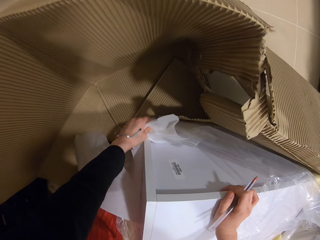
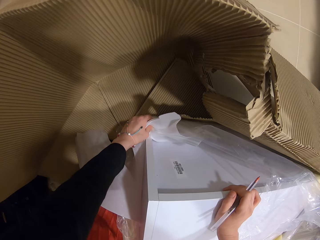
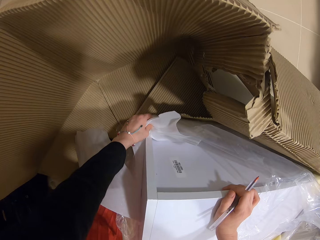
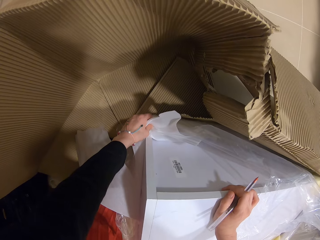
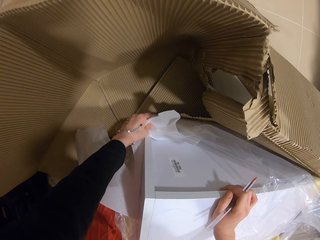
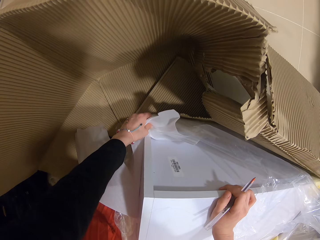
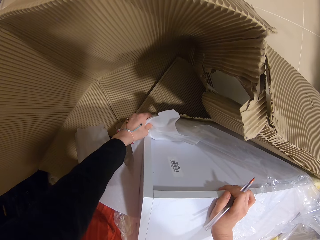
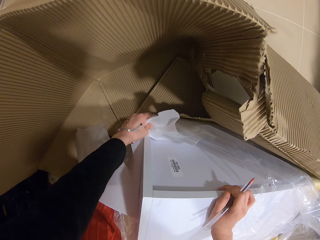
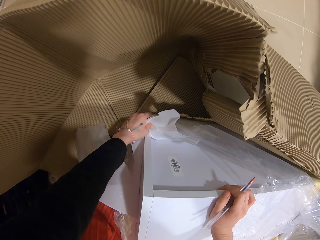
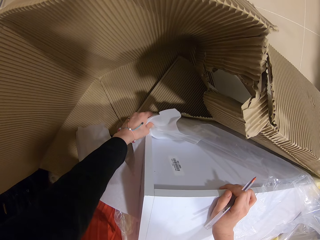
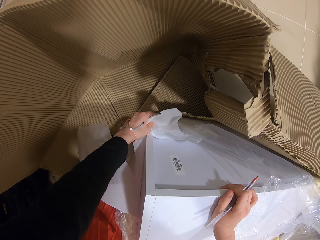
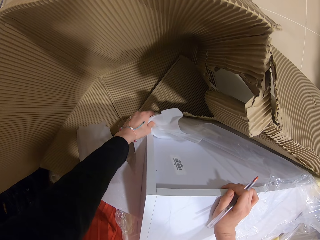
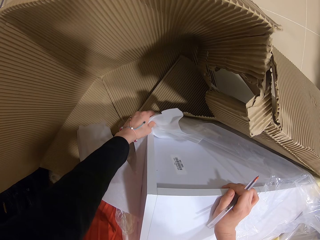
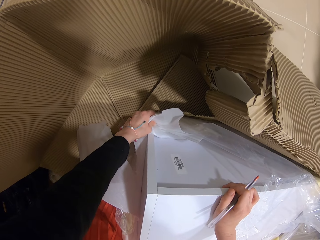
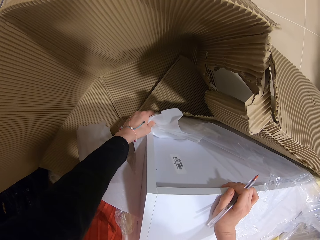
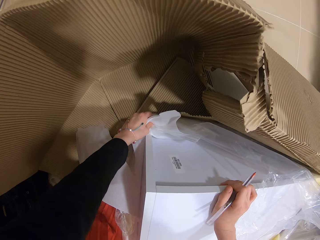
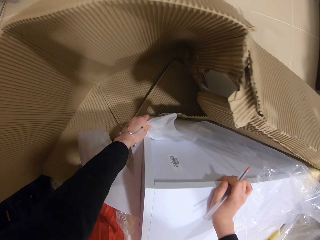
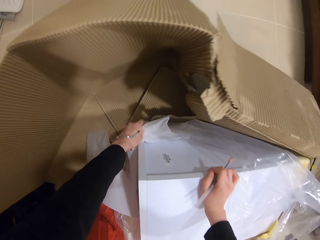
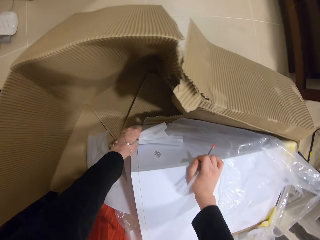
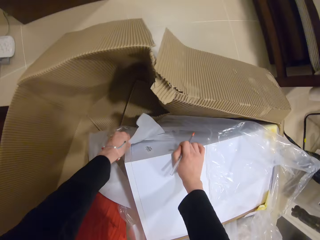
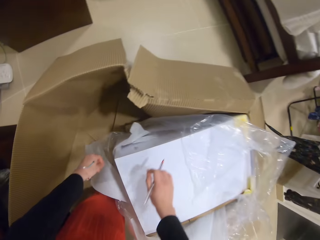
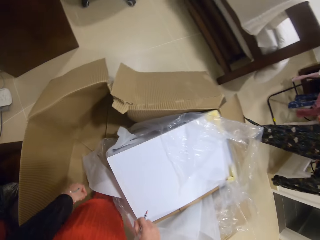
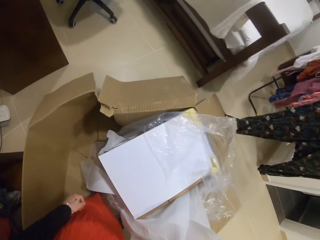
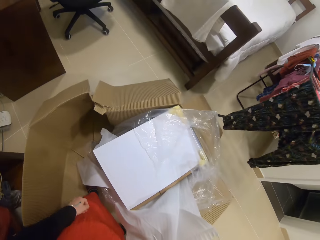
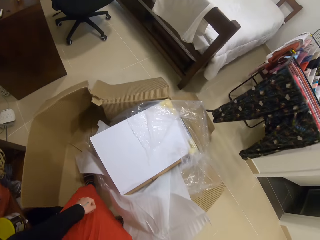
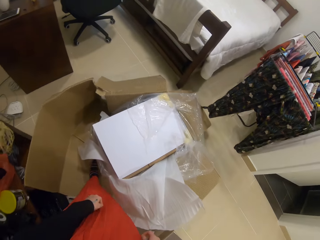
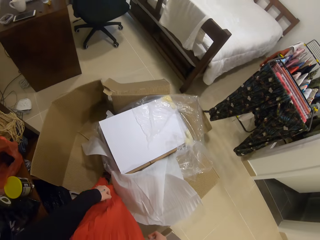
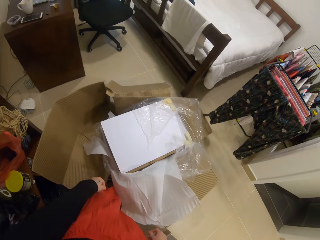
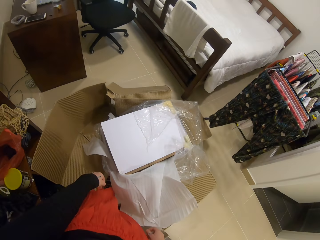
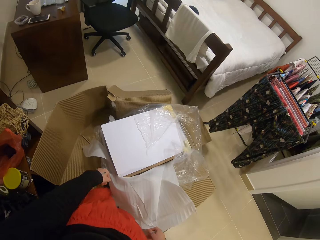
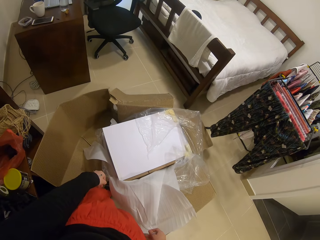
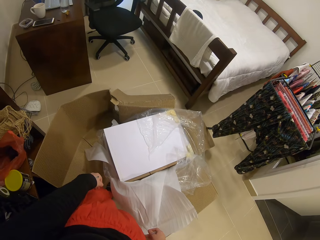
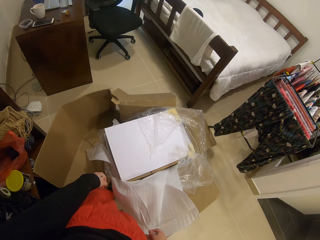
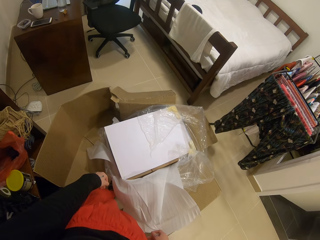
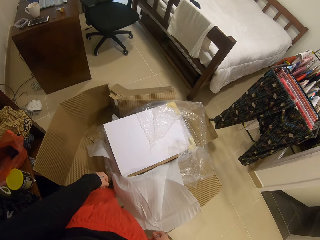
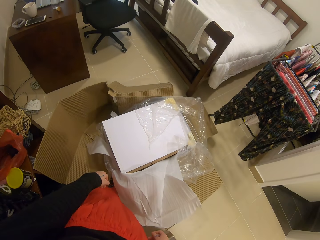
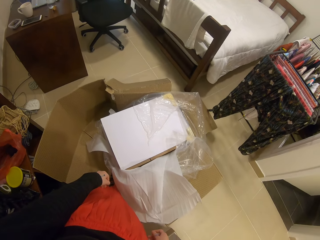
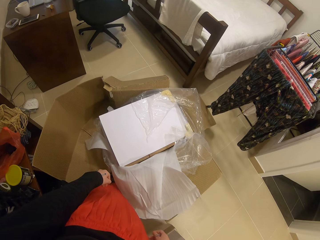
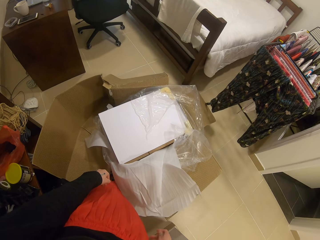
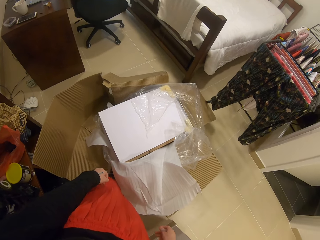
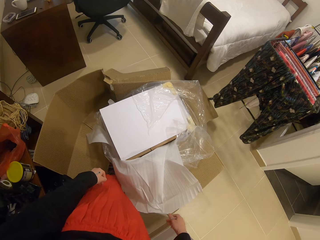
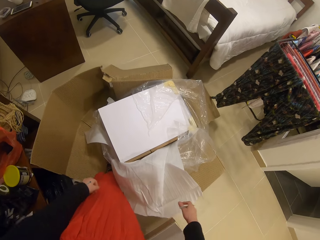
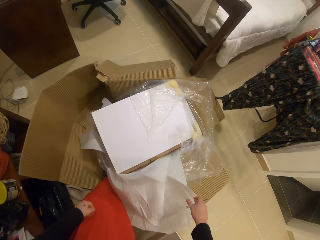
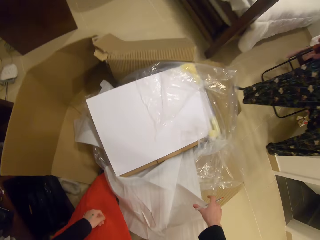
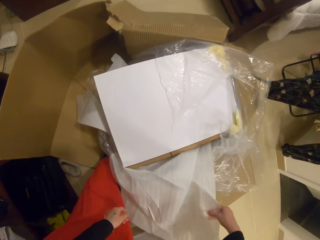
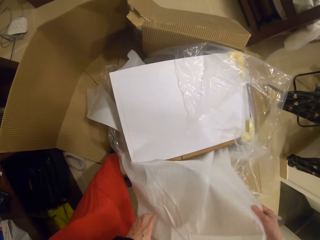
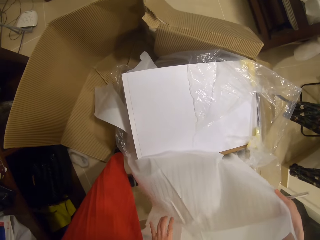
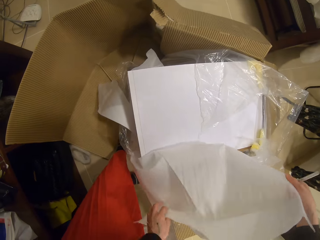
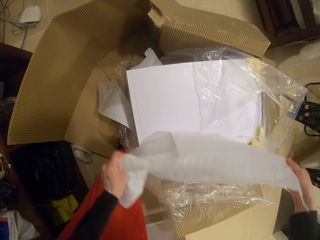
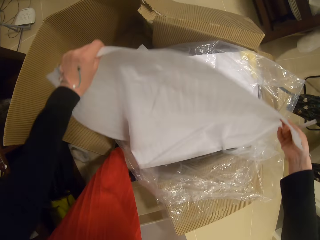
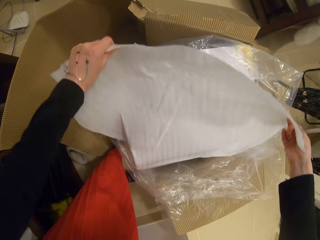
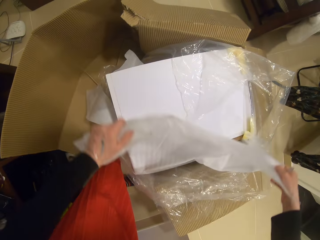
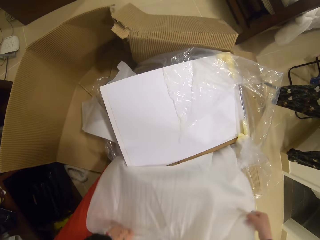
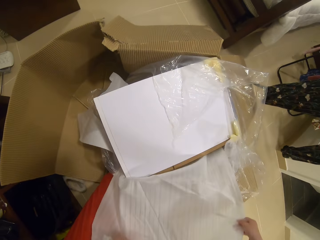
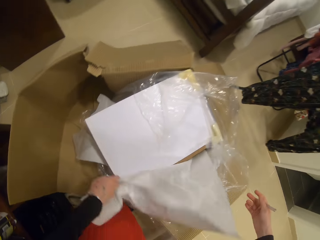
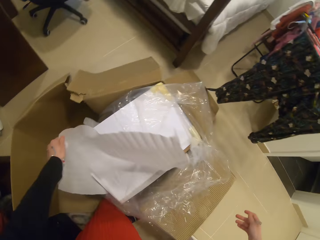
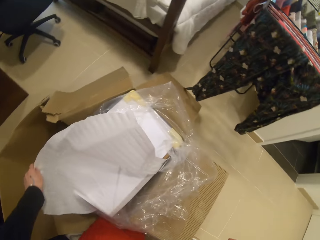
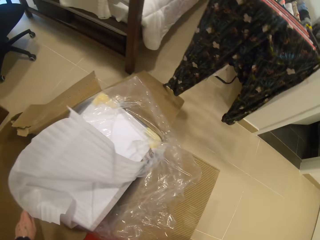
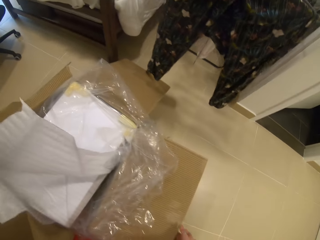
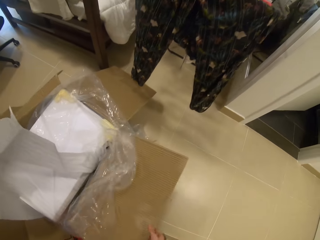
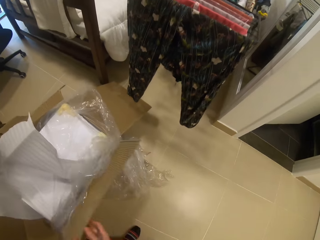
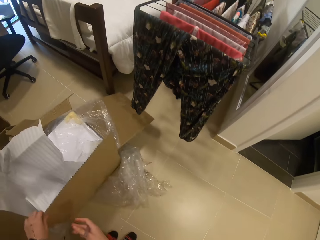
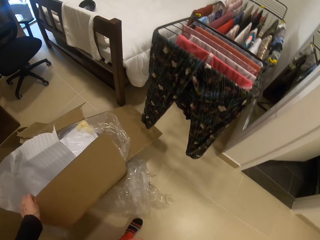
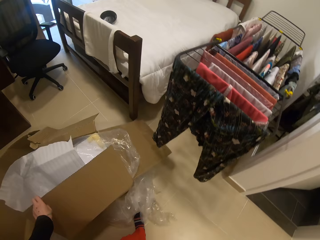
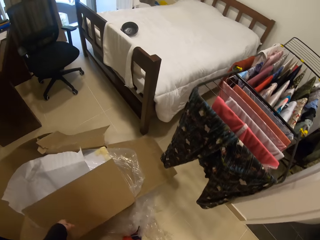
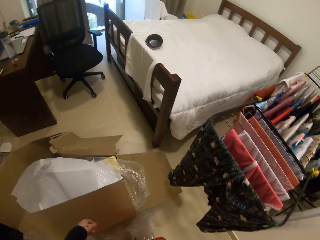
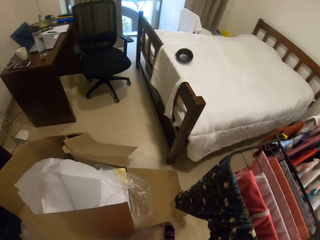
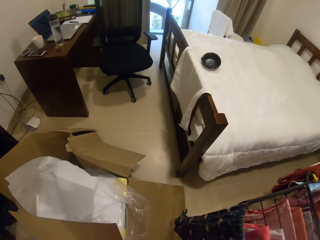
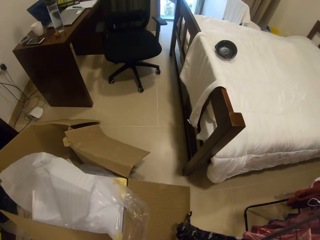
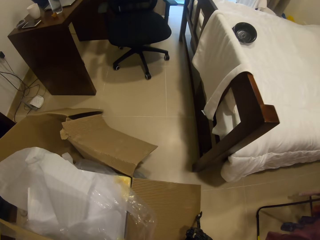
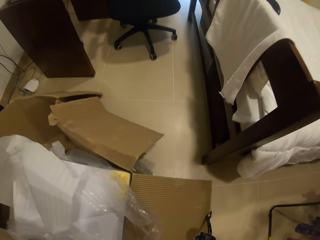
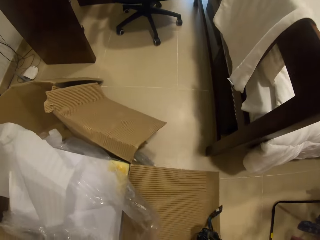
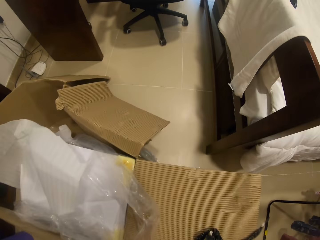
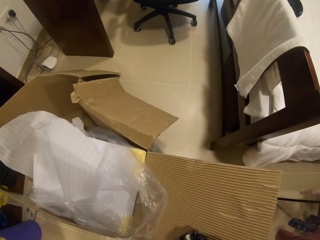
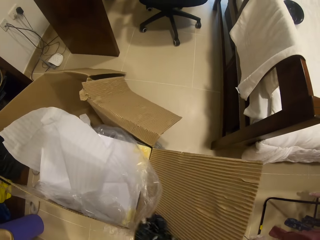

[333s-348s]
The camera wearer looks around. They touch a carton wrap. They put the paper on the box. They look around. They align the carton. They put the carton on the box. They walk in the room.

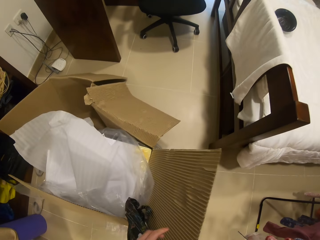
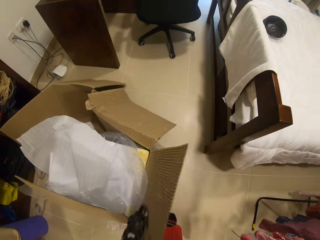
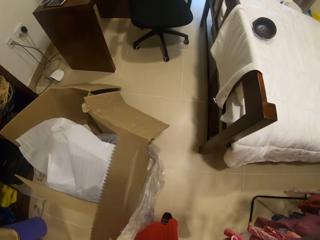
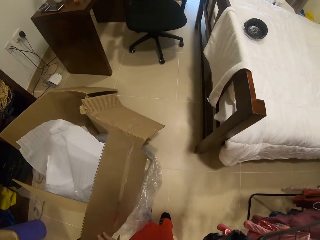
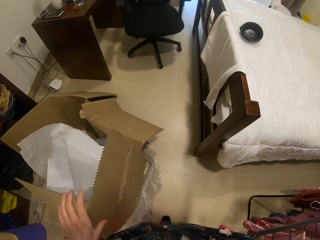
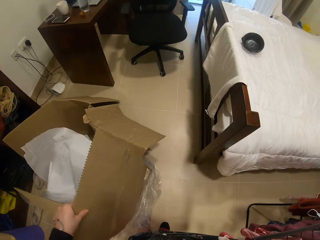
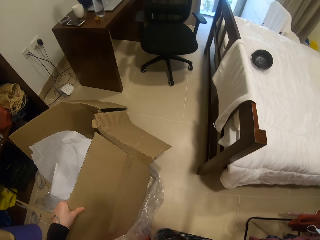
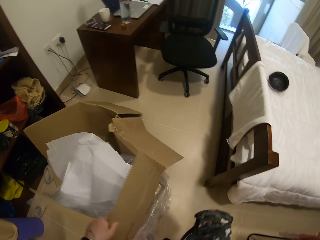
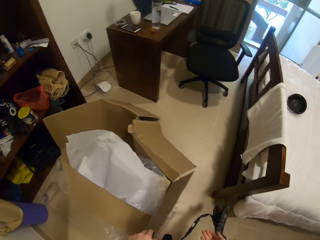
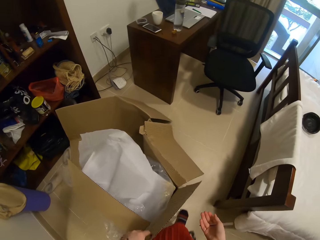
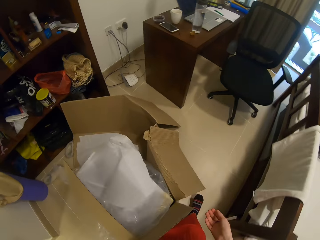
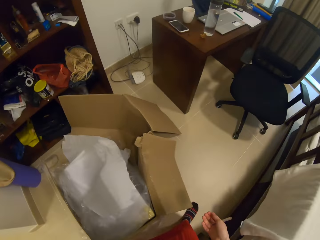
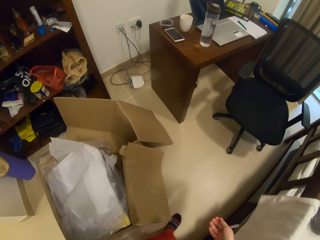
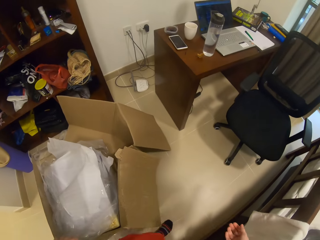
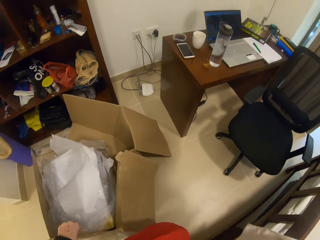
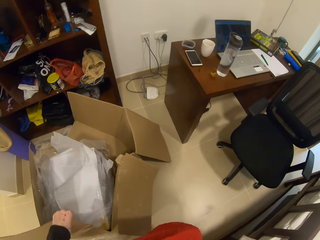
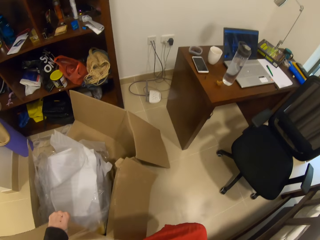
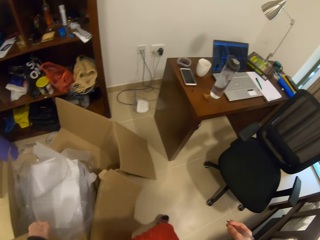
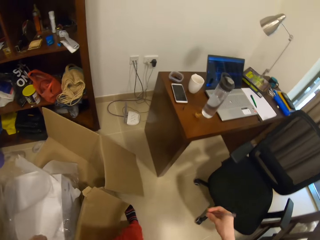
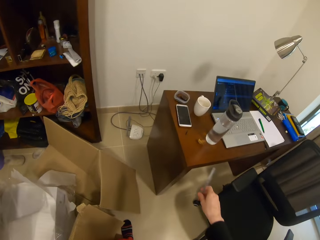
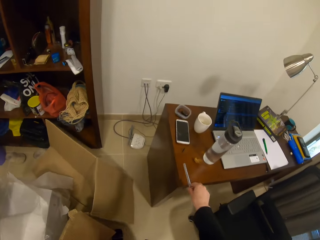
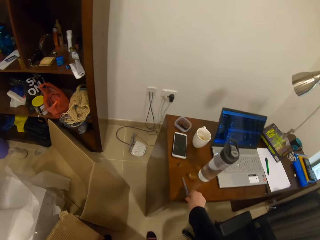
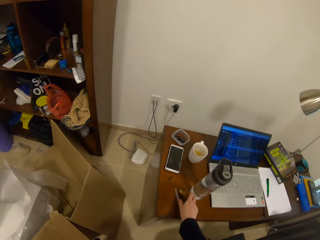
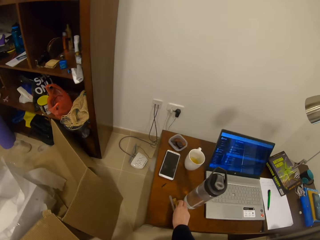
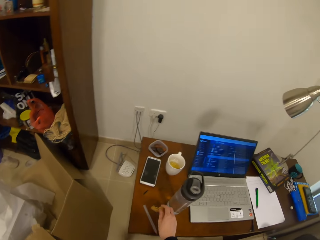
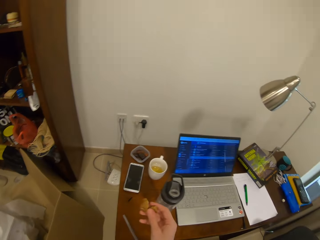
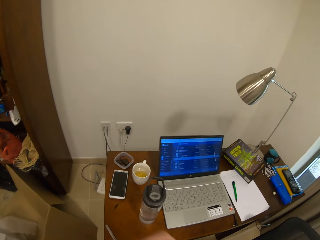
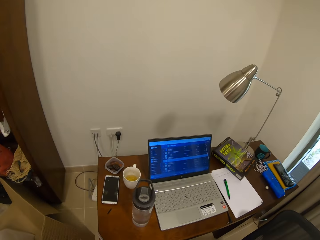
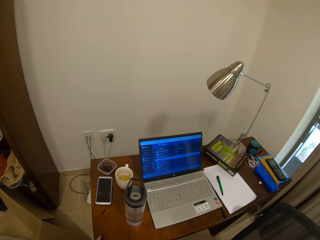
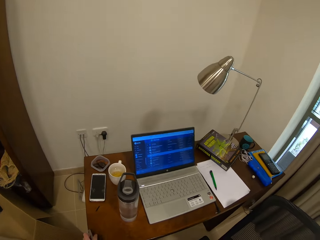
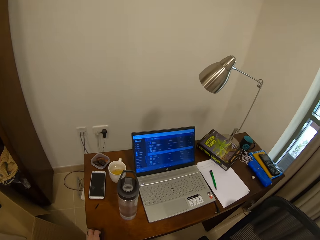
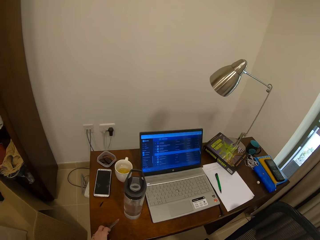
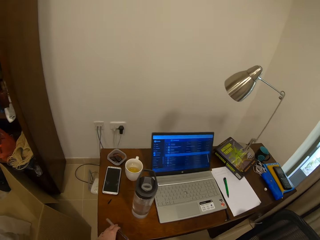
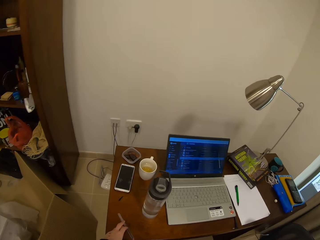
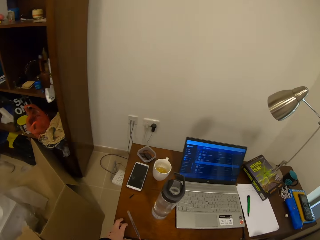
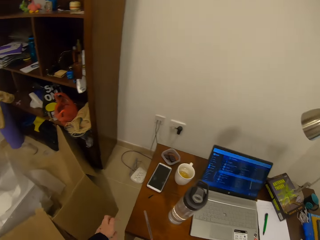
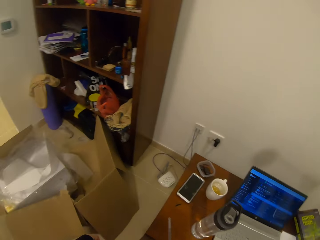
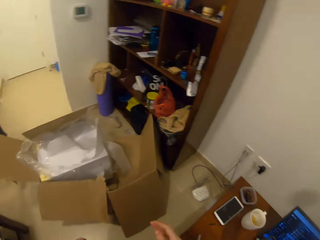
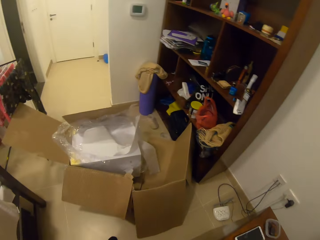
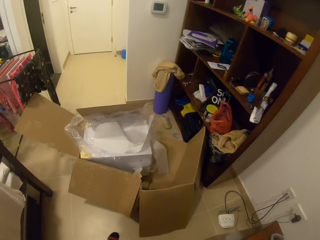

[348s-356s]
The camera wearer aligns the carton. They walk in the room. They put a pen on the table. They pick up a biscuit on the table. They eat the biscuit. They align the pen on the table. They look around.
